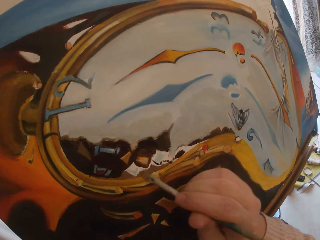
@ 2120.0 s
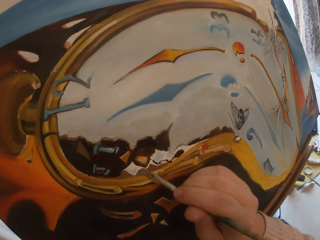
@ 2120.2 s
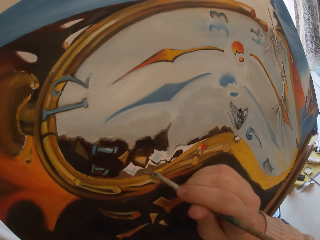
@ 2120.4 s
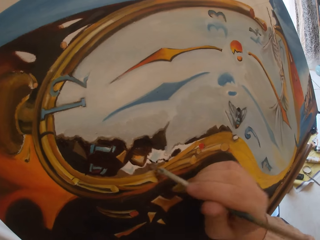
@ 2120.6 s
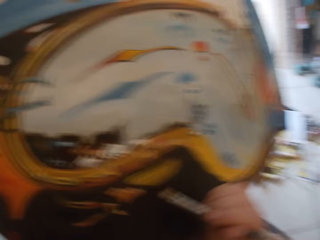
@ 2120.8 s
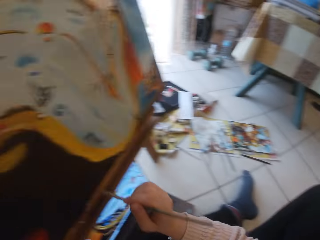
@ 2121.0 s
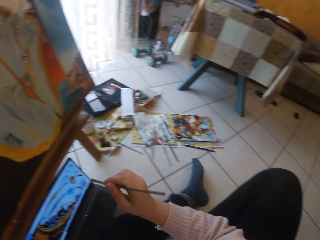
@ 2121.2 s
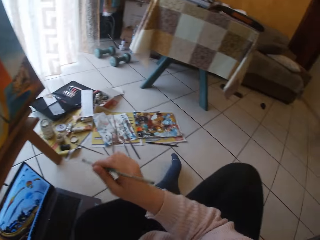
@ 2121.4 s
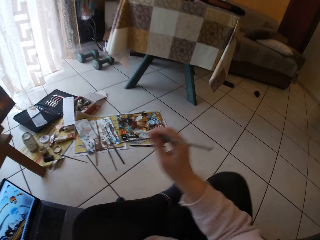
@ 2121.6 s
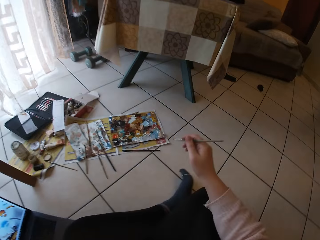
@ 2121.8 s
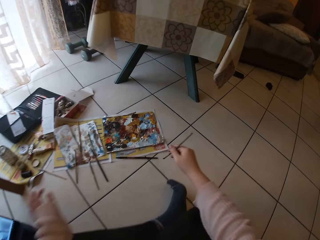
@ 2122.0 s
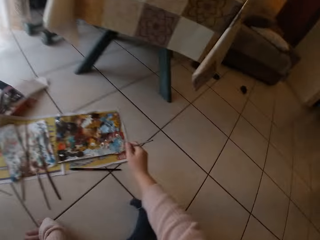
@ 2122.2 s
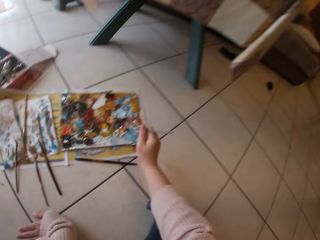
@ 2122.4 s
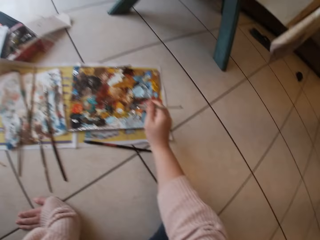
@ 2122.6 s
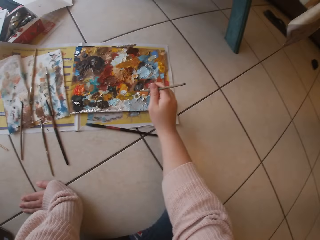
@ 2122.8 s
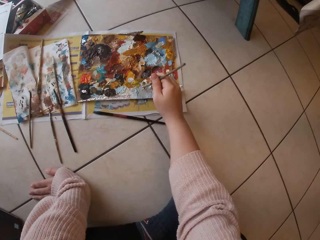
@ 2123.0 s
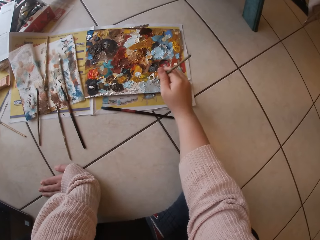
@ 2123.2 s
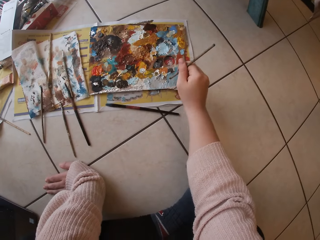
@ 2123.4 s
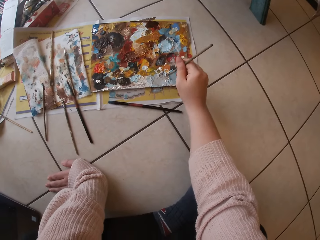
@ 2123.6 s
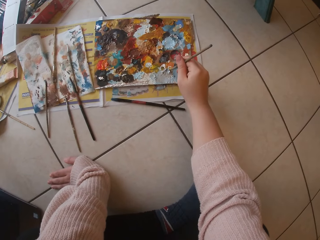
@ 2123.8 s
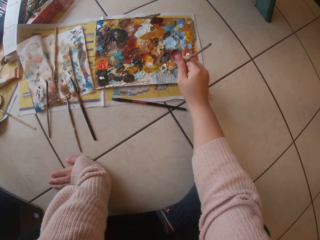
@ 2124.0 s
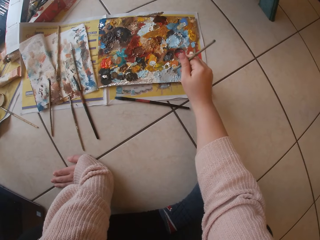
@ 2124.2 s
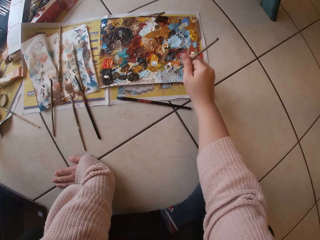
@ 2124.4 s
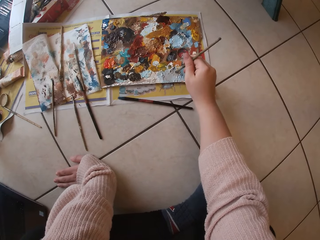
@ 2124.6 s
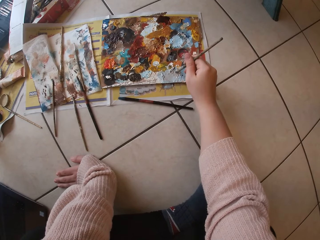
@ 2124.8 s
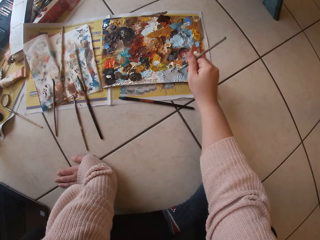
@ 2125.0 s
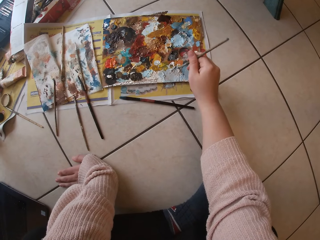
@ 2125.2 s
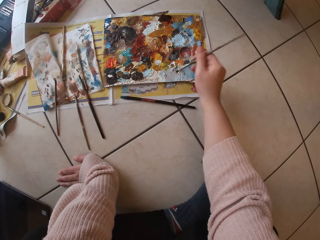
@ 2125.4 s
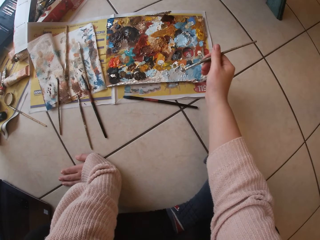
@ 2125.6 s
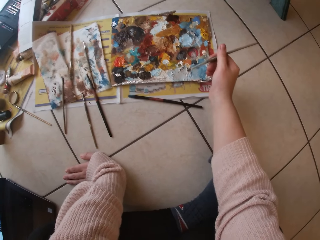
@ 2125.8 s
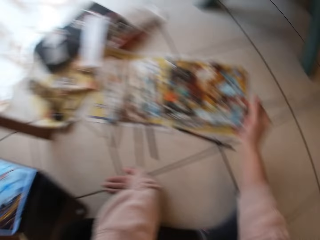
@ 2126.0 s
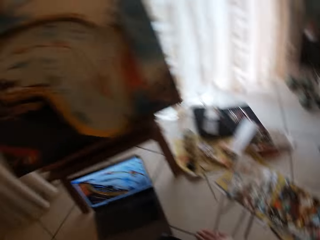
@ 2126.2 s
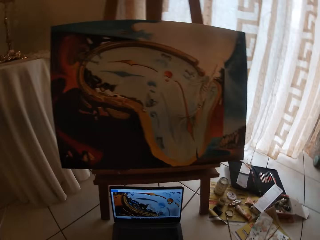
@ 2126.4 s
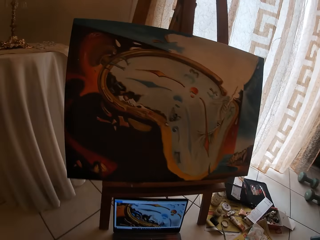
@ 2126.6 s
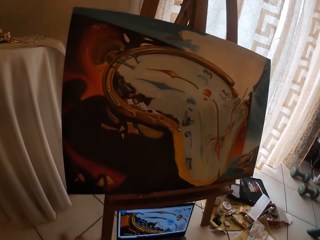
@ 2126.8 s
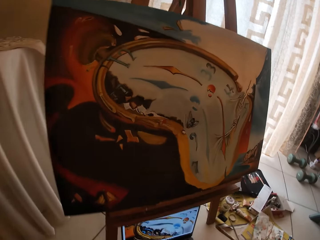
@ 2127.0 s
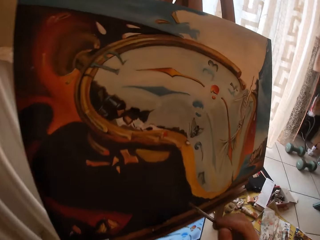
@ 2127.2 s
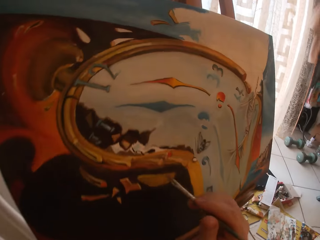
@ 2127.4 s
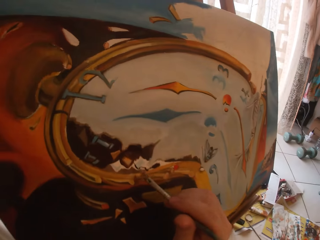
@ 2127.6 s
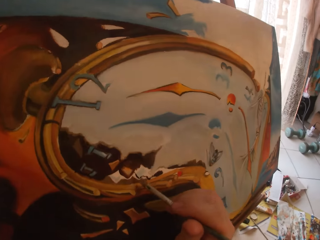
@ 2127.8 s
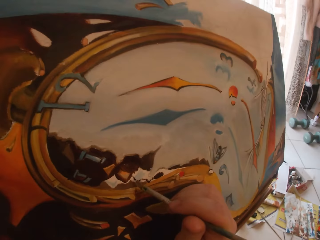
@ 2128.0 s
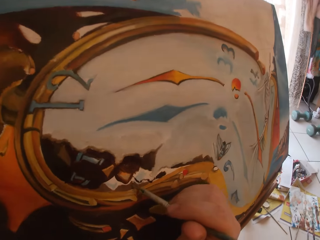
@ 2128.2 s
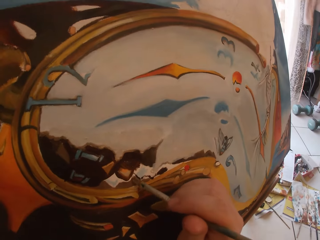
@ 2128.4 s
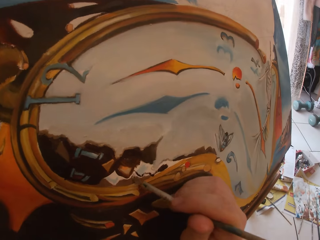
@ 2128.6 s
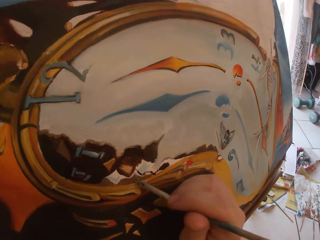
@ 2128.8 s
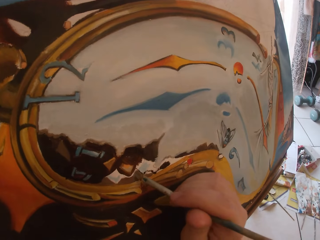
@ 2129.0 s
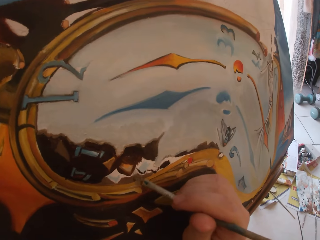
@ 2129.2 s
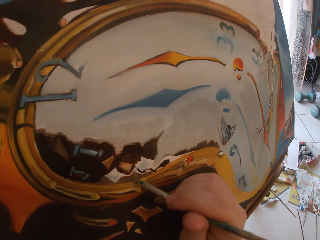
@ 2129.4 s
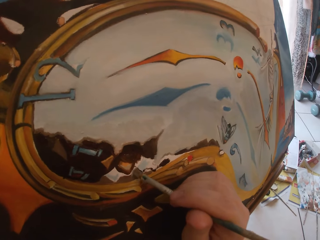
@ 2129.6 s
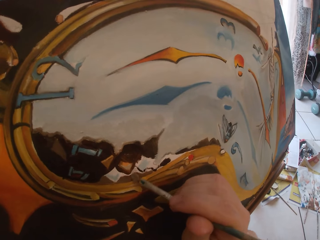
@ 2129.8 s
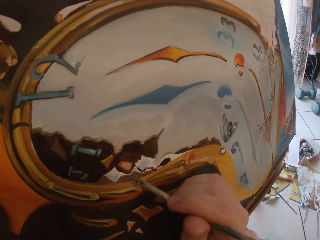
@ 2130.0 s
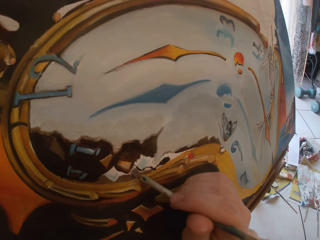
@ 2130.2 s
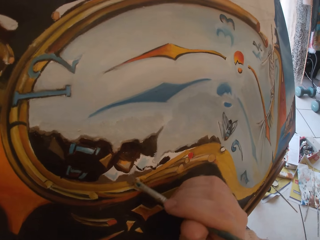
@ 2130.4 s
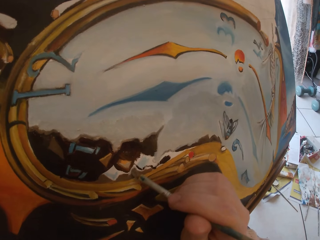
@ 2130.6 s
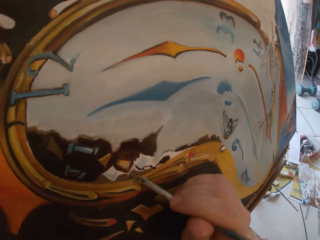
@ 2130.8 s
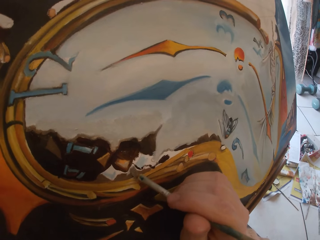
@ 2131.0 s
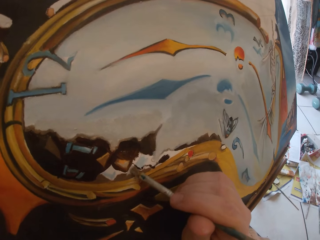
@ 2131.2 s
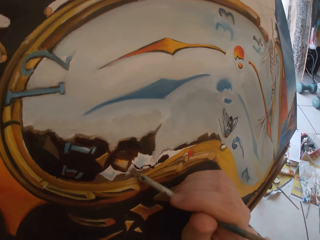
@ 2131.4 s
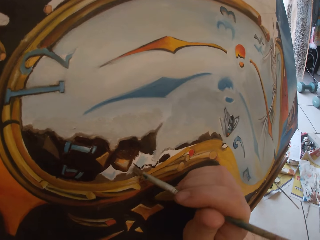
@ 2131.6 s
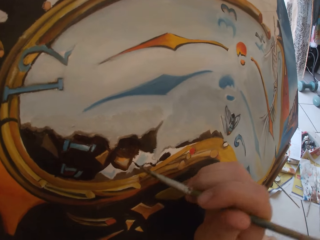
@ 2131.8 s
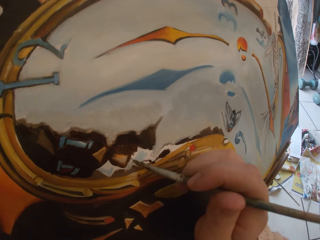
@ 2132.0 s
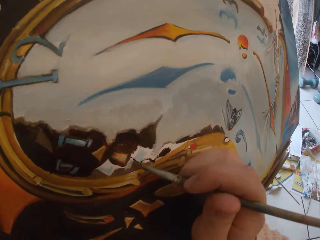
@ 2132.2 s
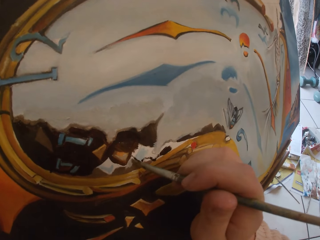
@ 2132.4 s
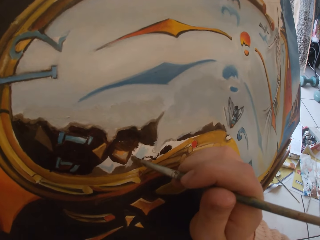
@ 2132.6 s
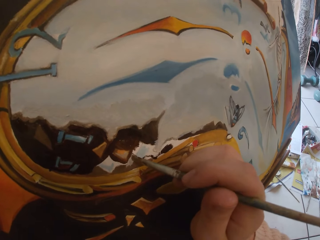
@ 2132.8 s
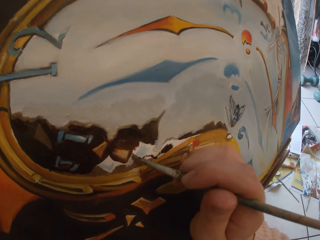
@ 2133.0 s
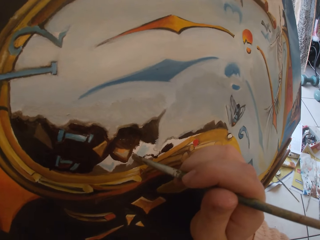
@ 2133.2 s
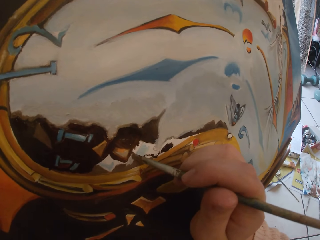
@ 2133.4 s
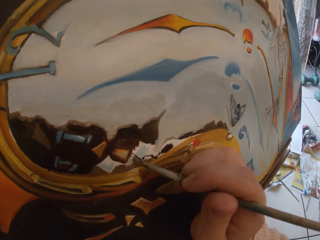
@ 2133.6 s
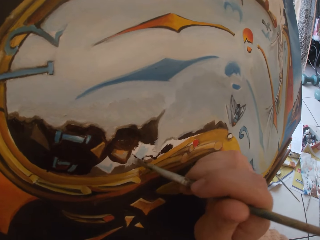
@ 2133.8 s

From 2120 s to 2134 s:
The camera wearer stops painting. They touch paint on the paint paper palette on the floor with the paintbrush. They paint the canvas using the brush.

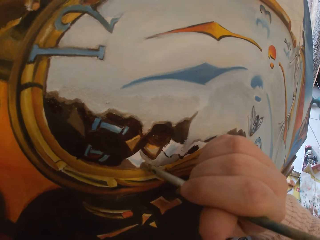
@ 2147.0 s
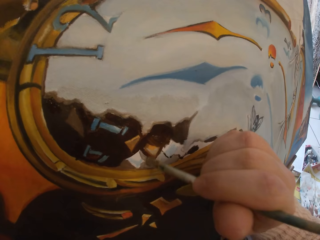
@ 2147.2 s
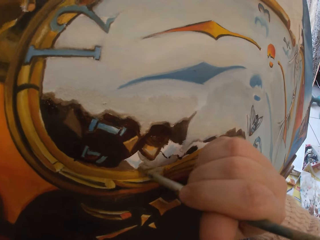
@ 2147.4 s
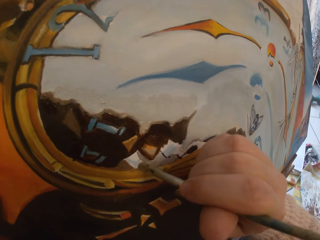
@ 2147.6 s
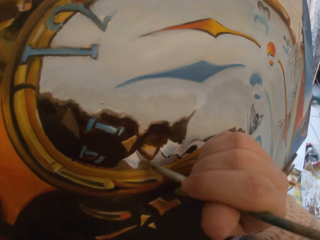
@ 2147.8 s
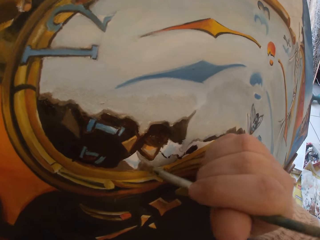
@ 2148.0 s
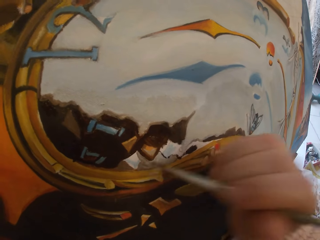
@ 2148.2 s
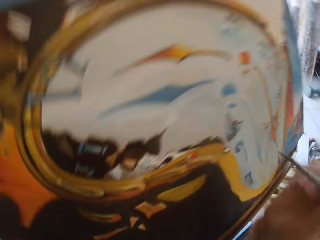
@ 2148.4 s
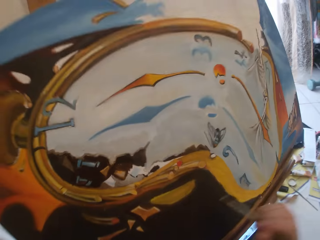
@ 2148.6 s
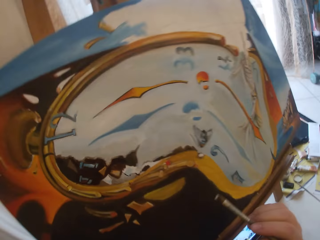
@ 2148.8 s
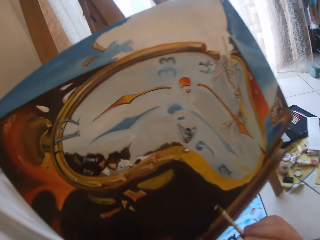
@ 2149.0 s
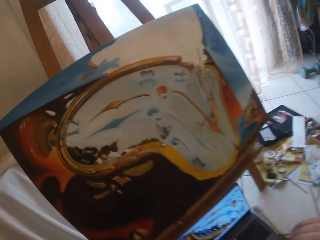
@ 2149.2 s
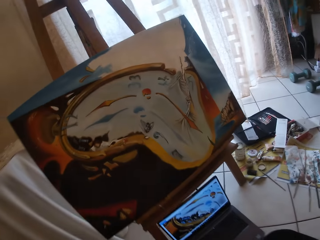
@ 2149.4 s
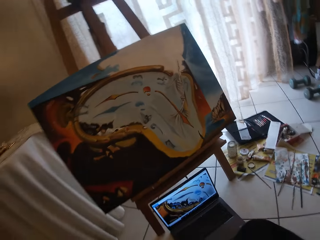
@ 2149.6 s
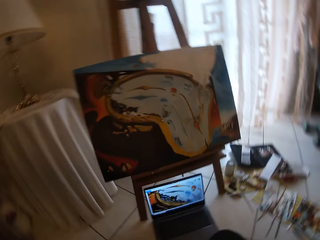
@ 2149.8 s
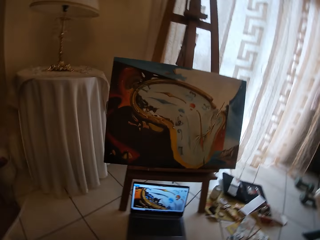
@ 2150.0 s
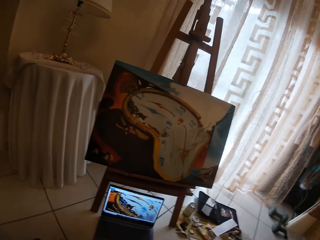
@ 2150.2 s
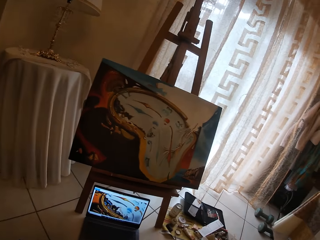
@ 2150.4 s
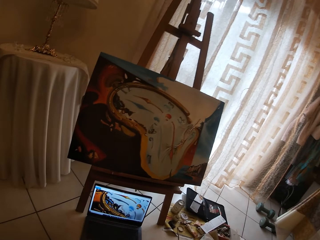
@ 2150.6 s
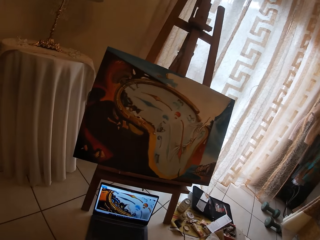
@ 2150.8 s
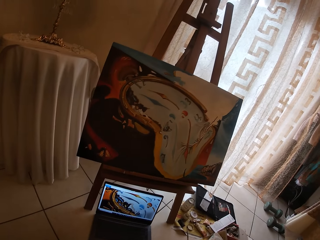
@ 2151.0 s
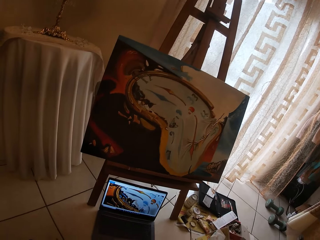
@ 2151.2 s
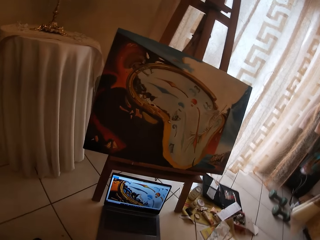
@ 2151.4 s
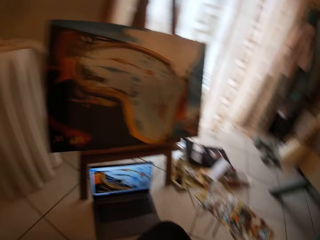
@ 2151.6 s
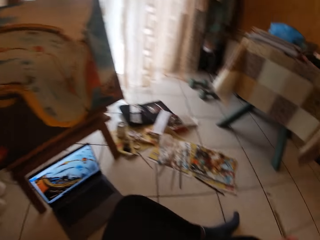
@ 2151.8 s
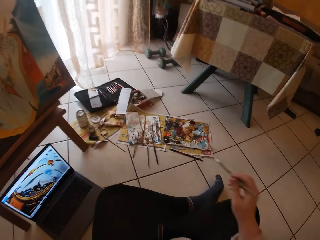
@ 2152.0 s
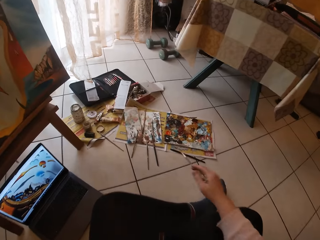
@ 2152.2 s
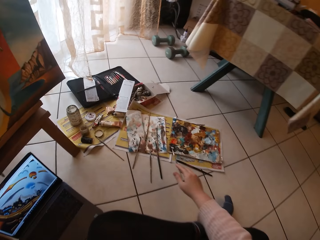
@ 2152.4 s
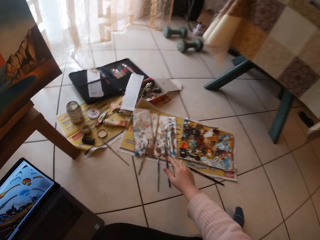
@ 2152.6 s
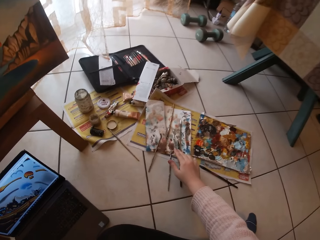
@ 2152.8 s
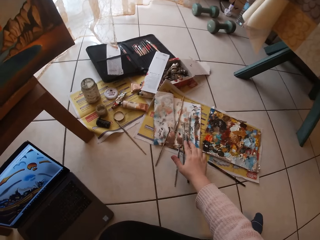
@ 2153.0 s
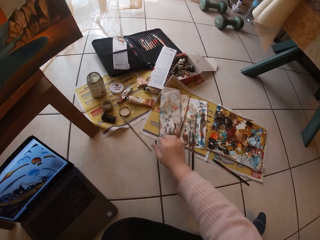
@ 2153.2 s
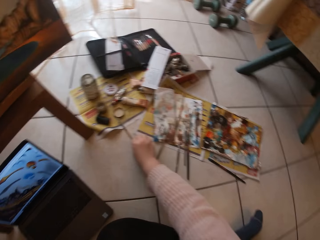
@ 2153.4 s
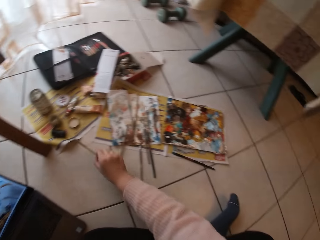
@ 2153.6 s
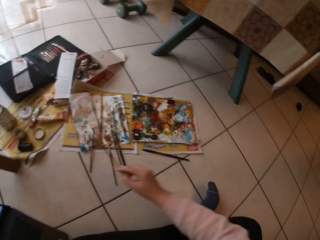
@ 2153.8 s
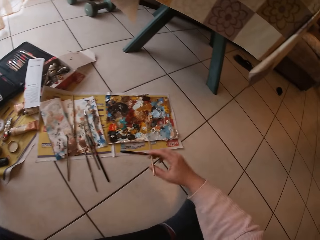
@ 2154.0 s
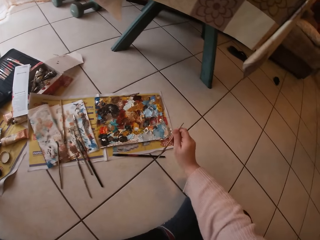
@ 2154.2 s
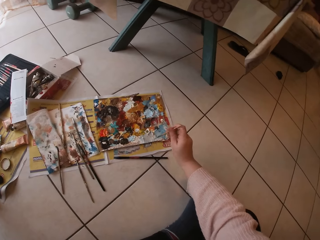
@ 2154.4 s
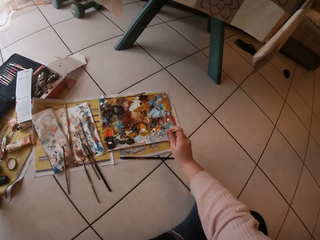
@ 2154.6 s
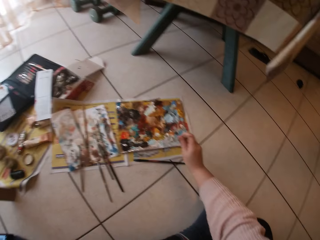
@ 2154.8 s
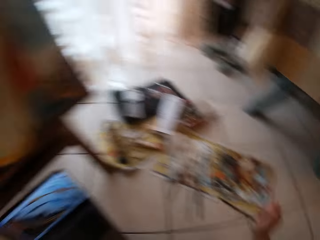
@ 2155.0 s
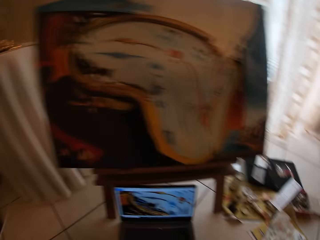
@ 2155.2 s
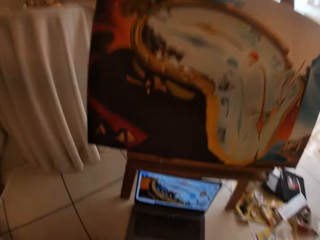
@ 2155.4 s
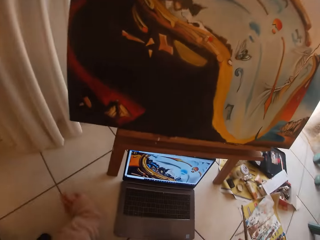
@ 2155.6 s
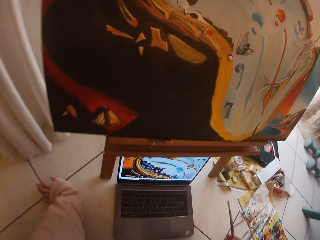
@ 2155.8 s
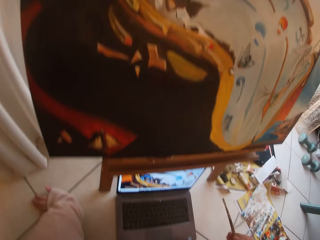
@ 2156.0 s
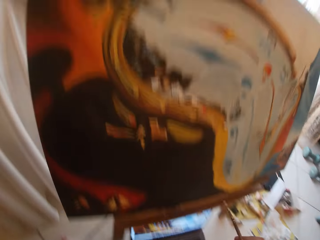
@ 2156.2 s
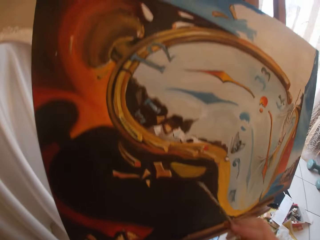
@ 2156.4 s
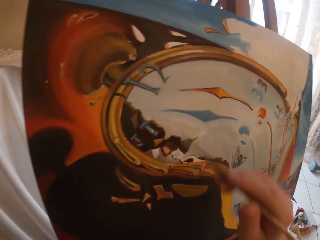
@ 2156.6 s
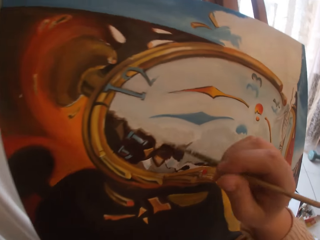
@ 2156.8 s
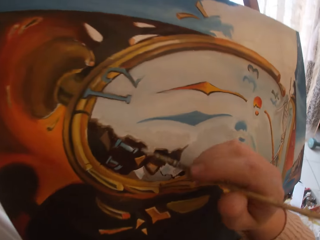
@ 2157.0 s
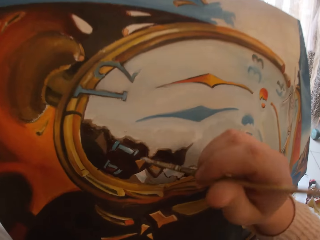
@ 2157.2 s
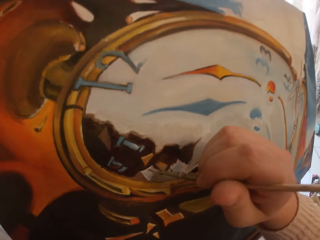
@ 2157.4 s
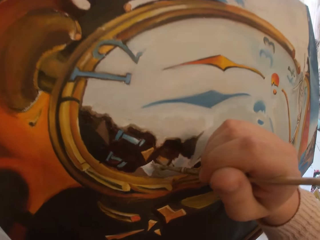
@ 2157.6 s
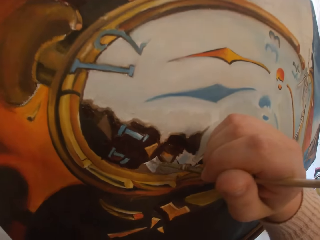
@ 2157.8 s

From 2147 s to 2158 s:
The camera wearer stops painting. They look at the laptop. They drop the paintbrush on the paper on the floor. They pick up a paintbrush on the floor. They touch paint on the paint paper palette on the floor with the paintbrush. They look at the laptop. They paint the canvas board using the brush.
